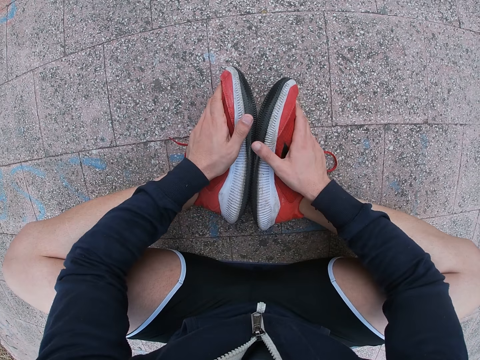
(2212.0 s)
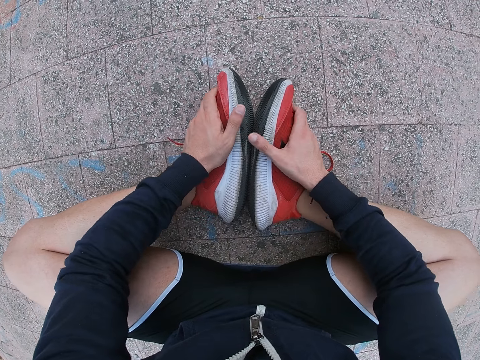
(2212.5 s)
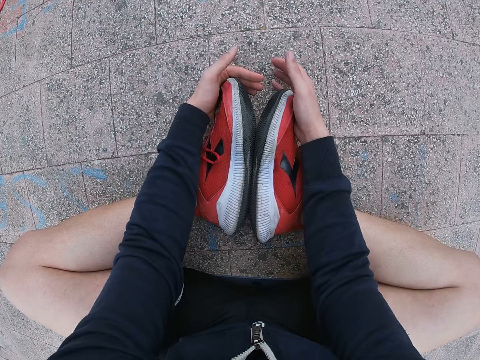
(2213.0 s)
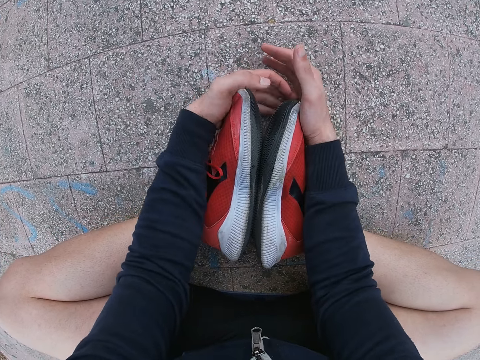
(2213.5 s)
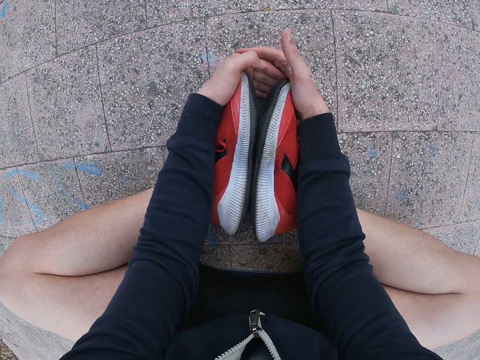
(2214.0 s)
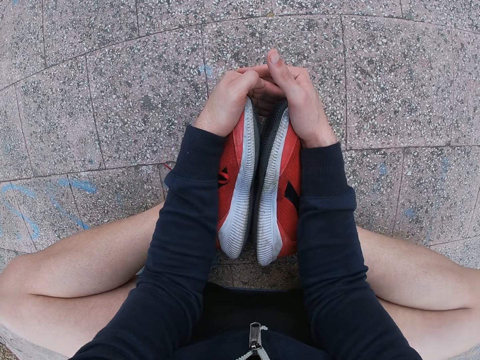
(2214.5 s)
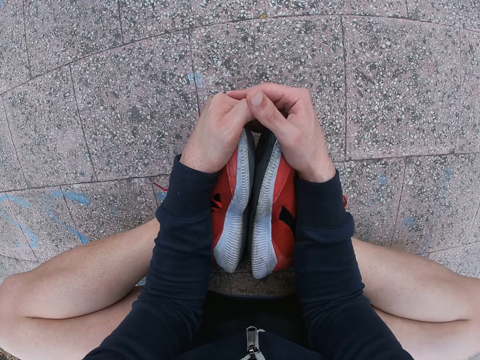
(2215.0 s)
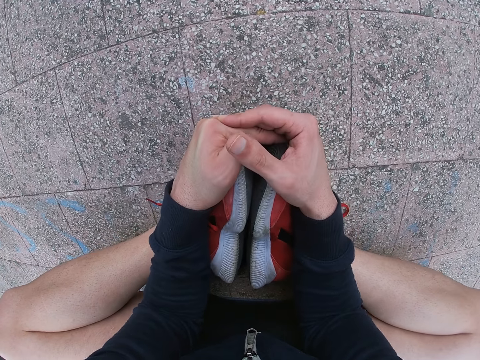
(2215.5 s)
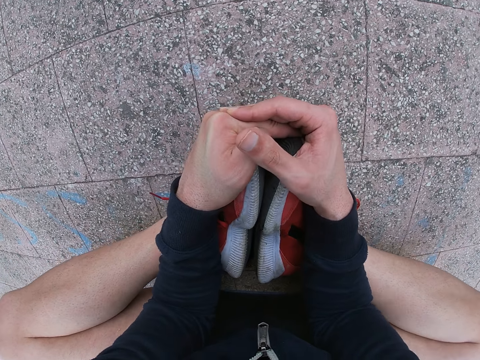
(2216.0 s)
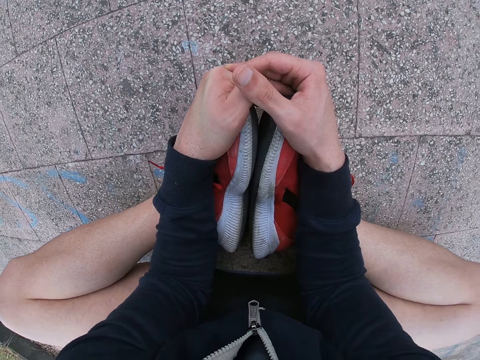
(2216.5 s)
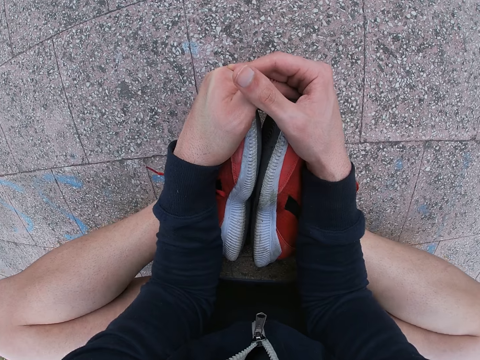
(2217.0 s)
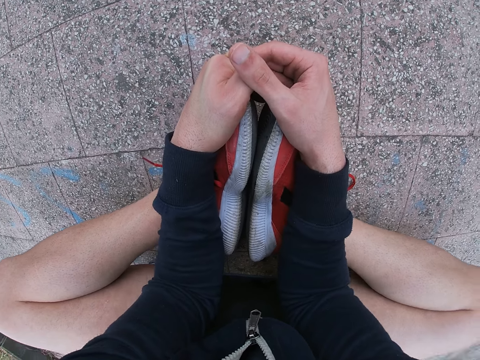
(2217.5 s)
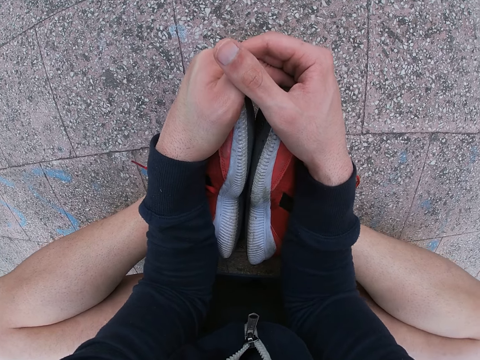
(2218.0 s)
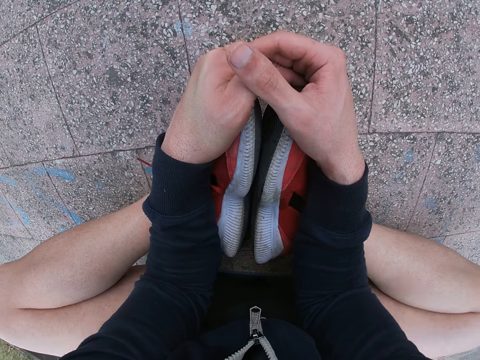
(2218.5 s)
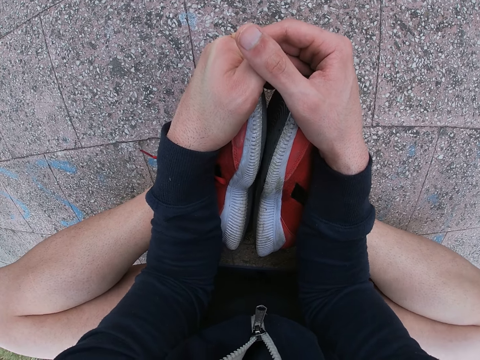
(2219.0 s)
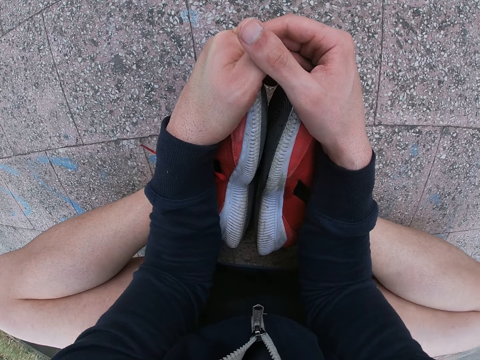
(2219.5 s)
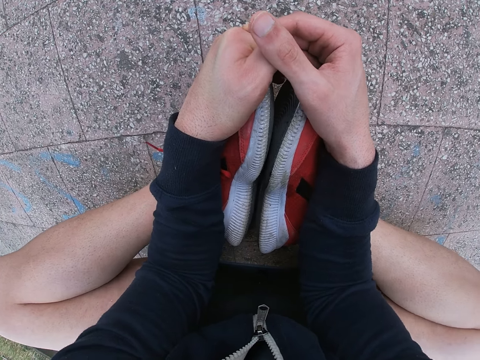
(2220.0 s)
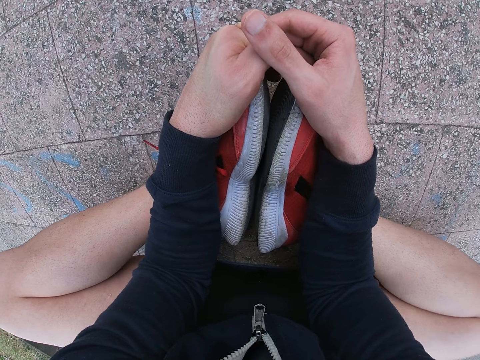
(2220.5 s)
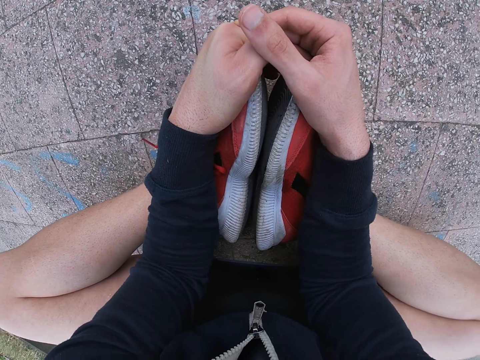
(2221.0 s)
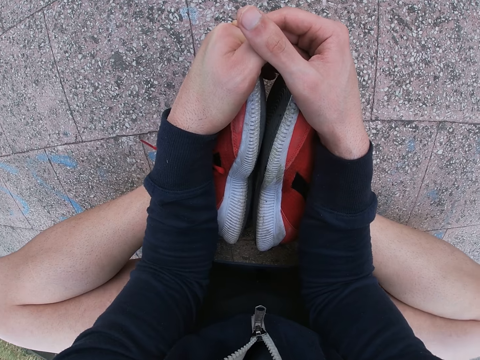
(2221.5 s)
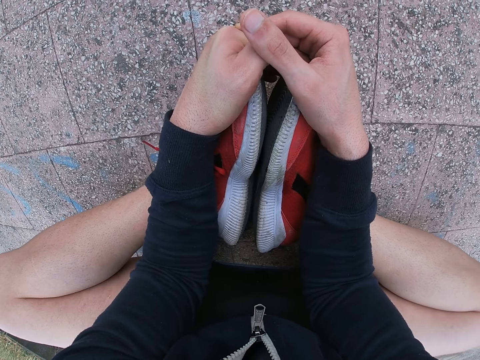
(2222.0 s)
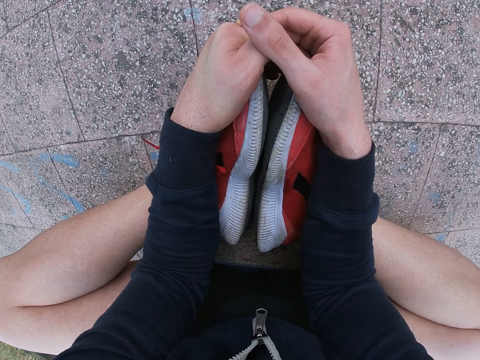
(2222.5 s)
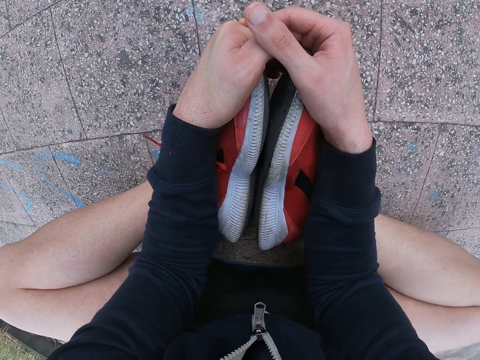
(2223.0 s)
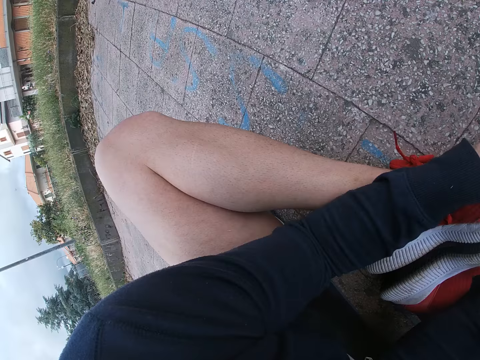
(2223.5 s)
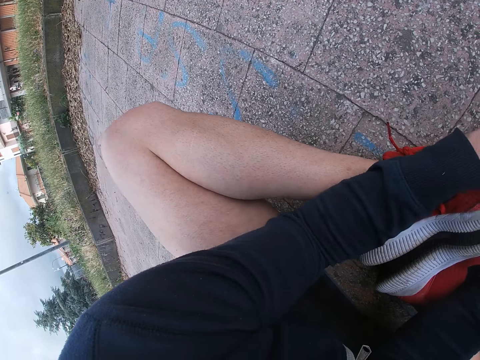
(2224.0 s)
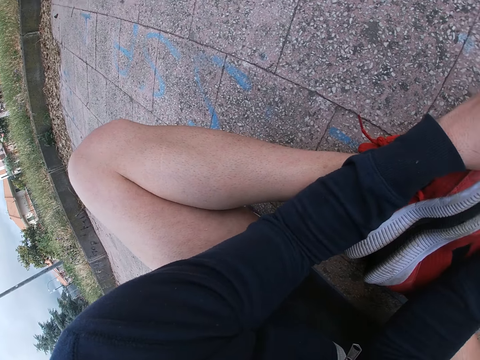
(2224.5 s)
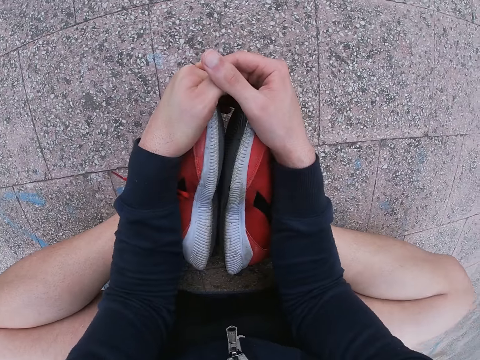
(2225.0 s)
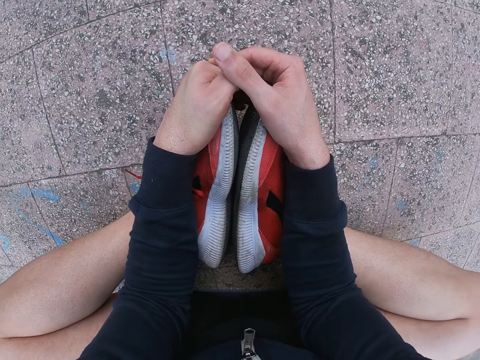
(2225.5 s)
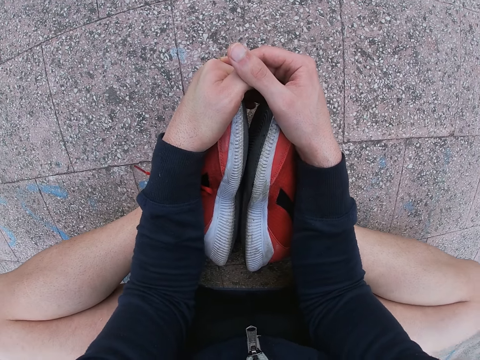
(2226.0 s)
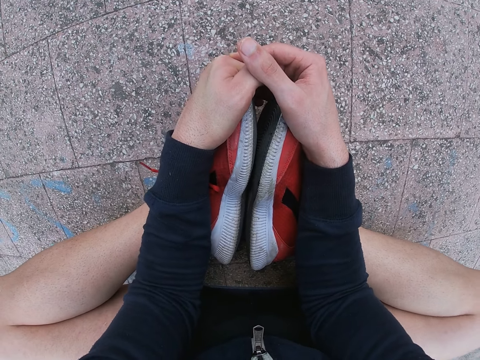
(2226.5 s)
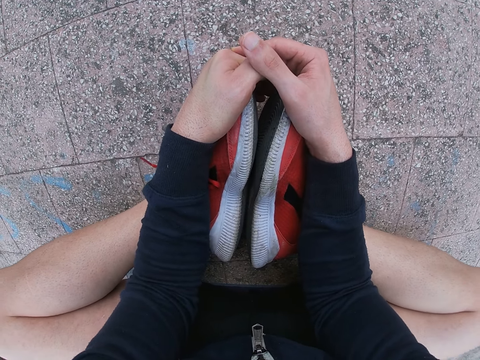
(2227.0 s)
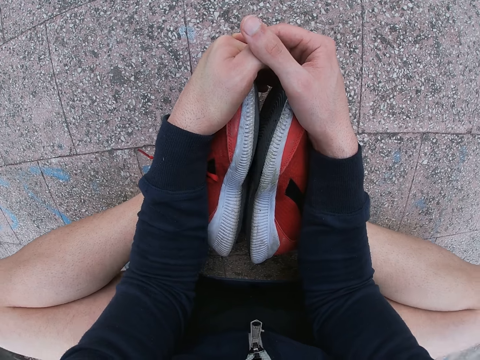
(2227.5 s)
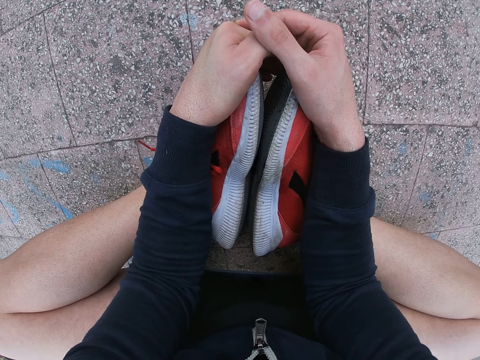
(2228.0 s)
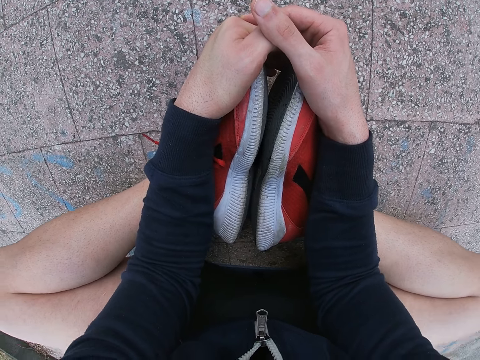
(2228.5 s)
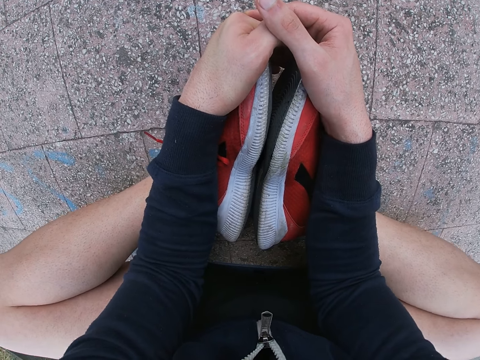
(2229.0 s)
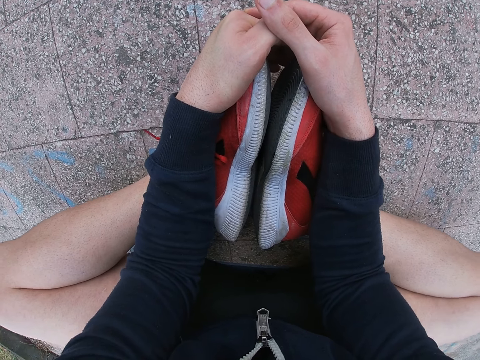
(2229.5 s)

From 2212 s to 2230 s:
The camera wearer leans back his feet. He shakes his leg. He pulls his feet forward. He looks at the left side of the road. He looks at his feet.

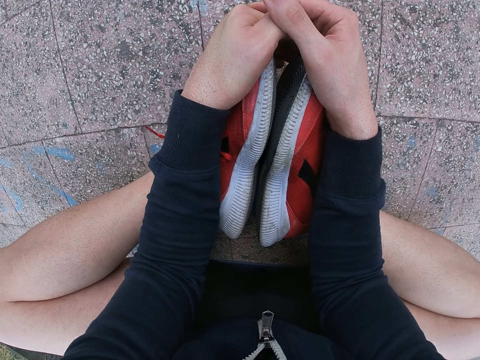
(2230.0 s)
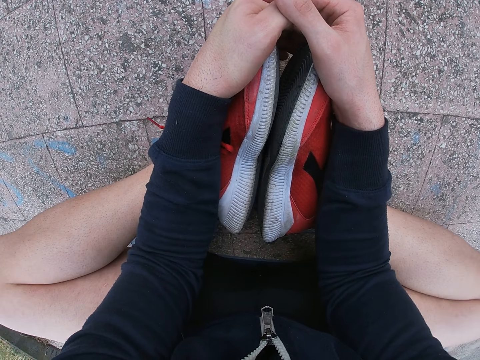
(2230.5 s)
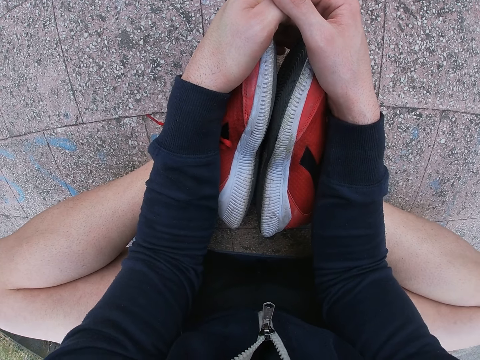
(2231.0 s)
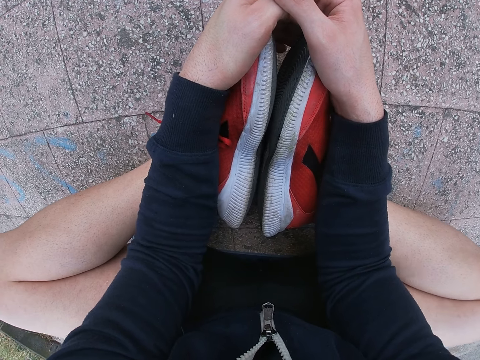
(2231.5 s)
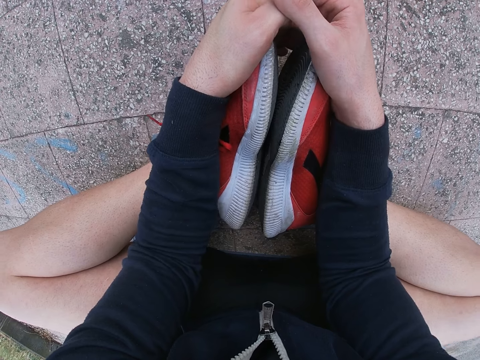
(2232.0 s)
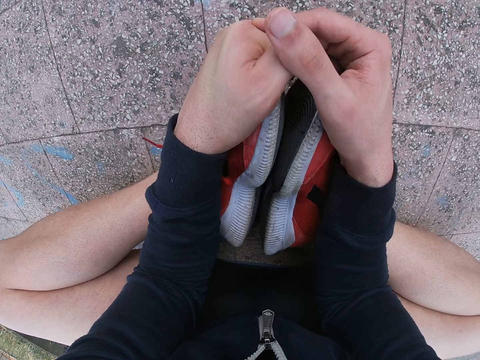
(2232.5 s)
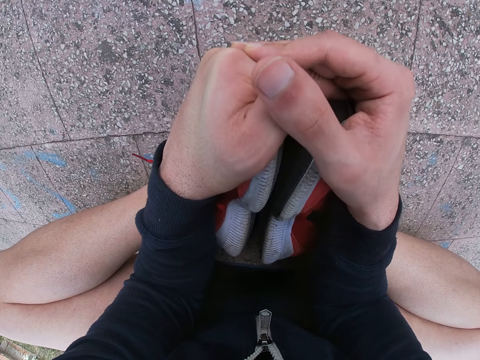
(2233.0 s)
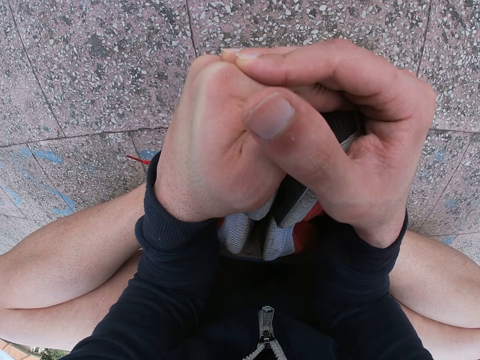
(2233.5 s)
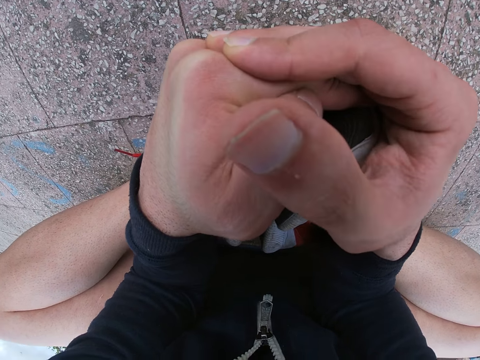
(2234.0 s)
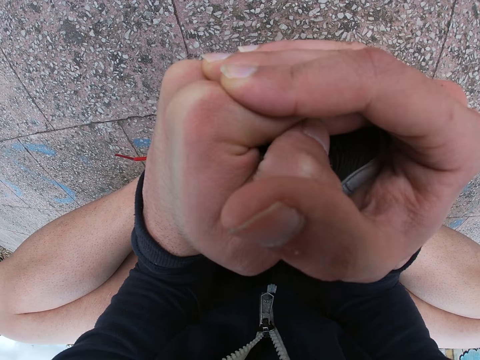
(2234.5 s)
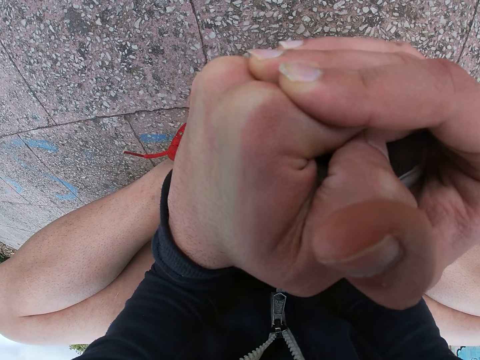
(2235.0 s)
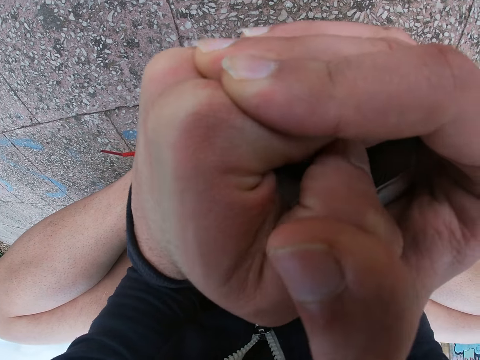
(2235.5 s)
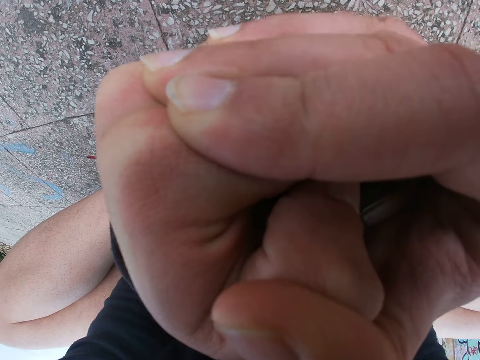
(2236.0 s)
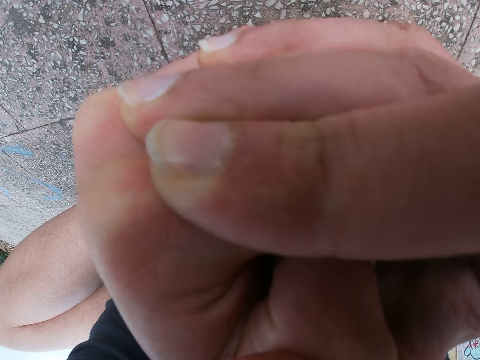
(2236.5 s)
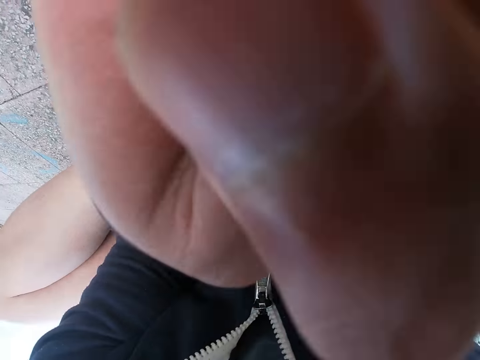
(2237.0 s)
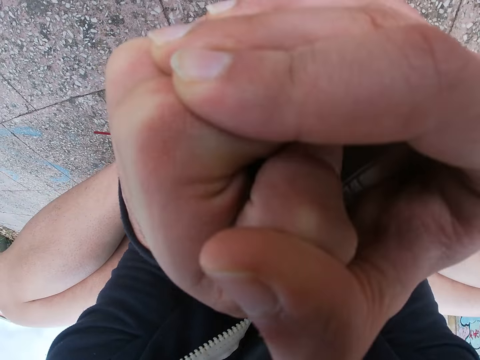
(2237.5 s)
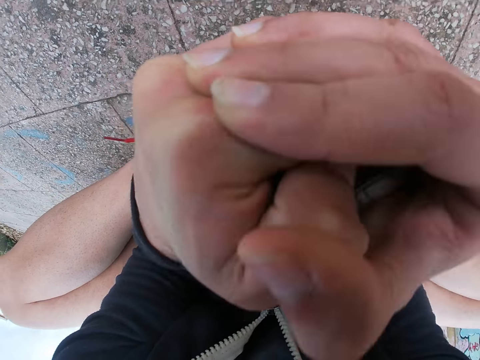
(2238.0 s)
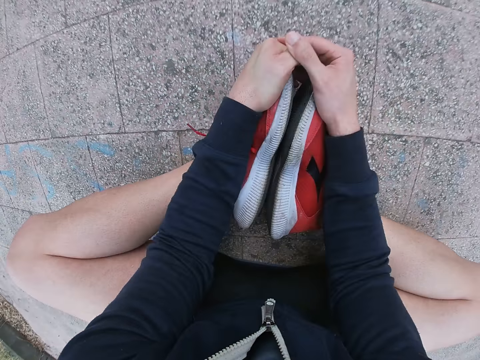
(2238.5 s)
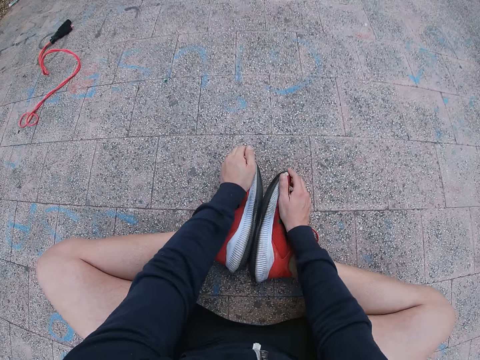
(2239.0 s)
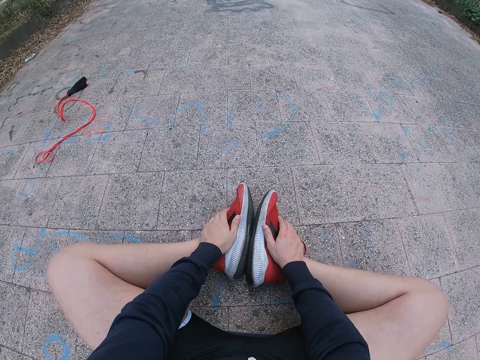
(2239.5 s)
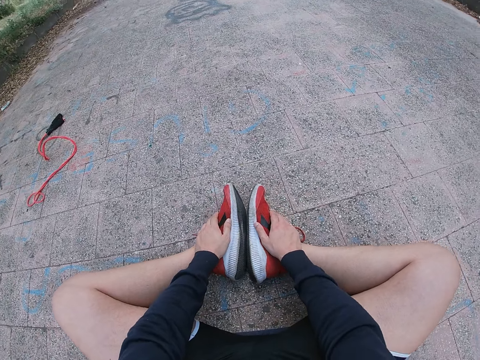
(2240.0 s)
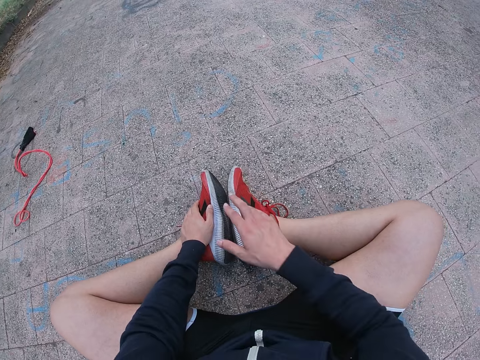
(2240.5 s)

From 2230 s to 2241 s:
The camera wearer pulls his feet forward. He leans forward. He kisses his finger. He leans back his feet.
